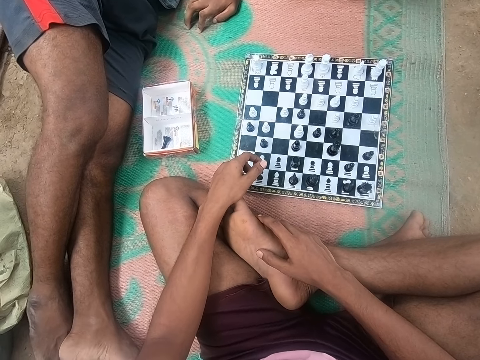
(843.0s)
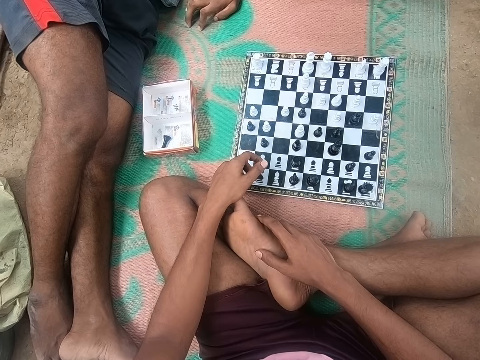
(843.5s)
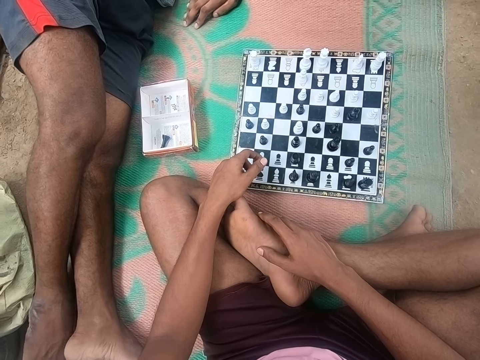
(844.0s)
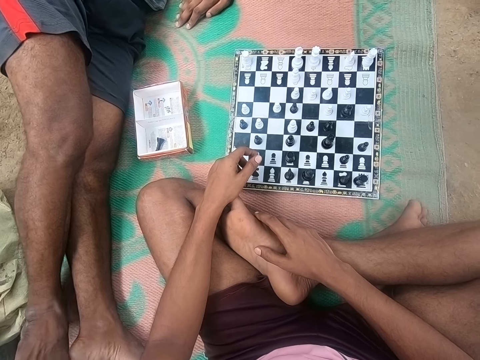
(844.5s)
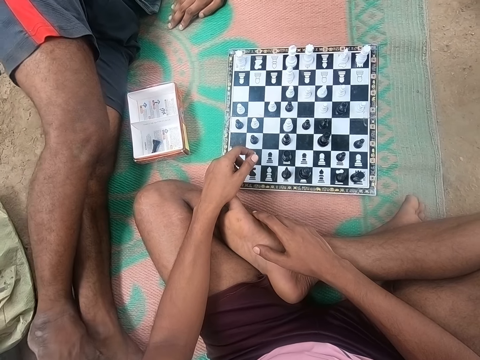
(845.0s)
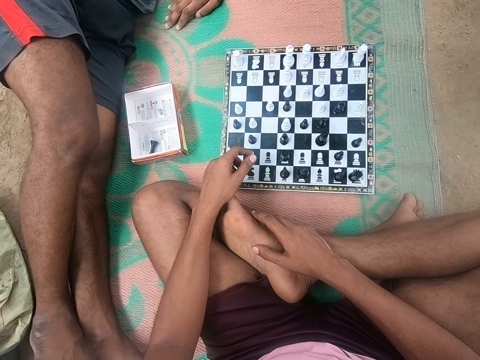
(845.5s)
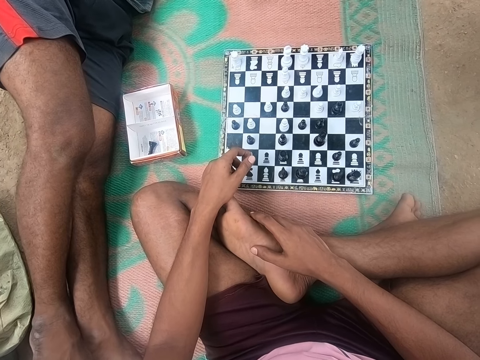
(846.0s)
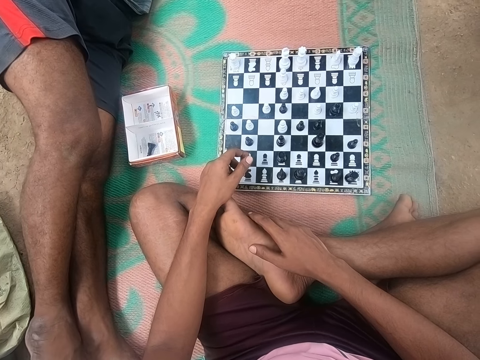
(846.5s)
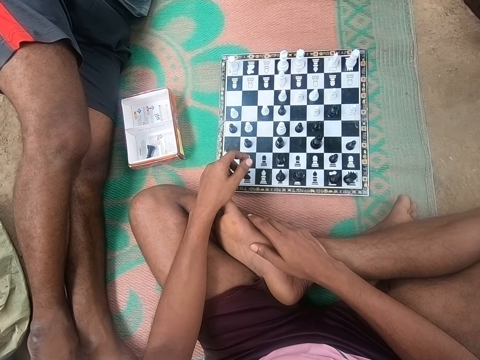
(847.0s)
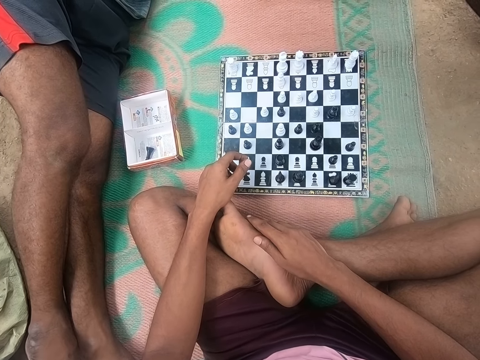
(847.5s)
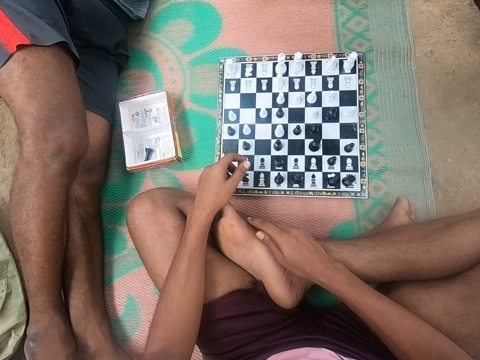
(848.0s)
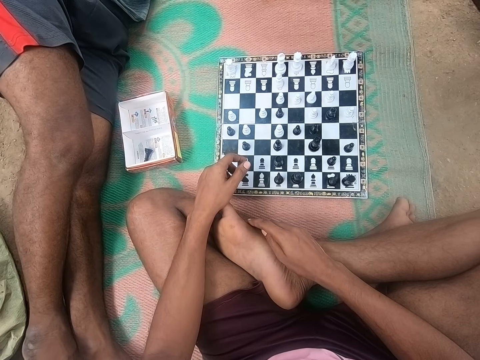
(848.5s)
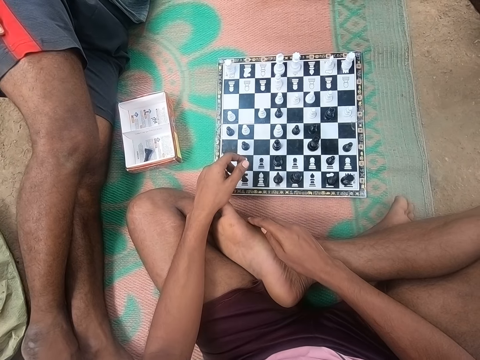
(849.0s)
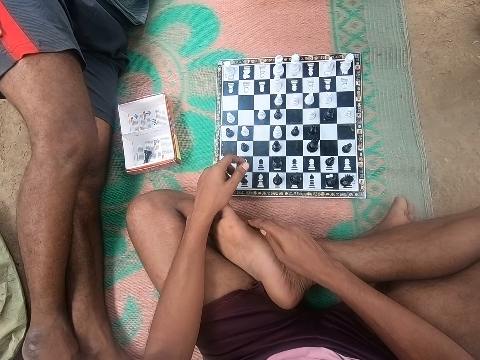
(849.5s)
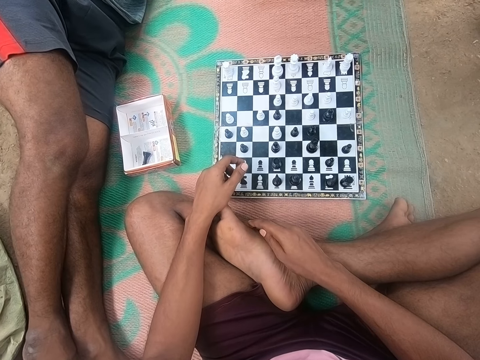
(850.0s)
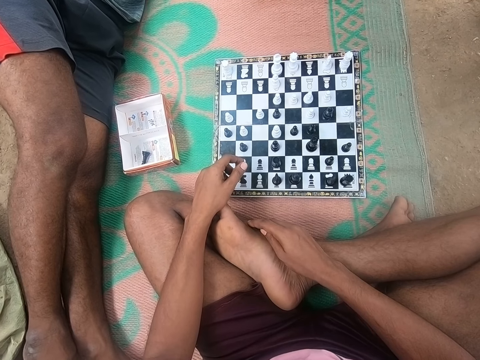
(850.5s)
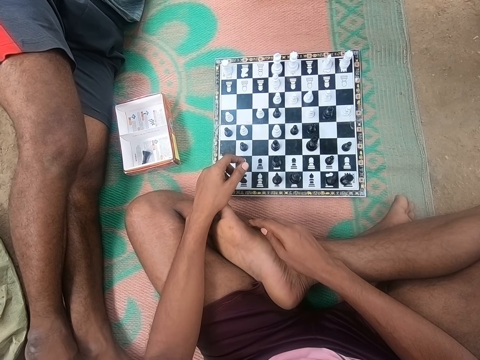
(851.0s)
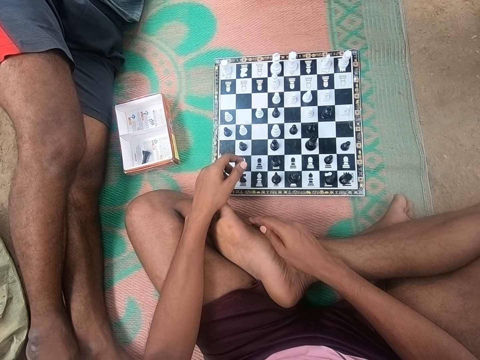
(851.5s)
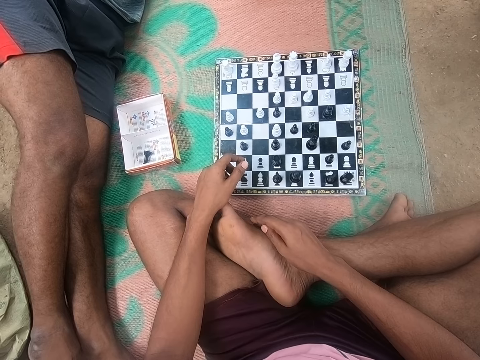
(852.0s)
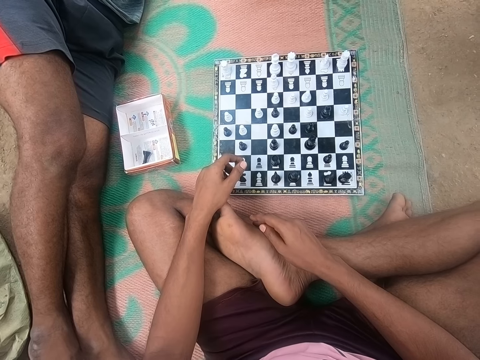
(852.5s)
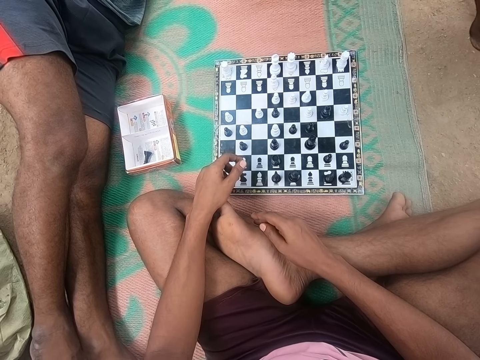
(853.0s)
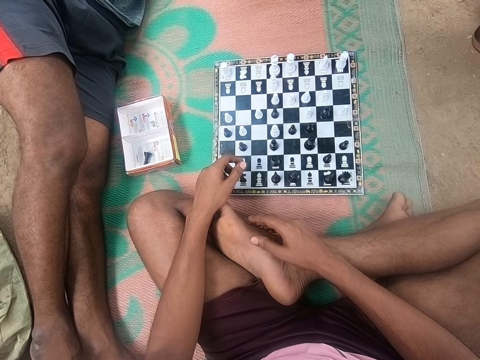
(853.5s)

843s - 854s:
The camera wearer converses with a man and another man. The first man looks around the chess board. The camera wearer looks around the chess board. The first man moves on the ground. The camera wearer looks around the chess board. A man talks to the camera wearer.

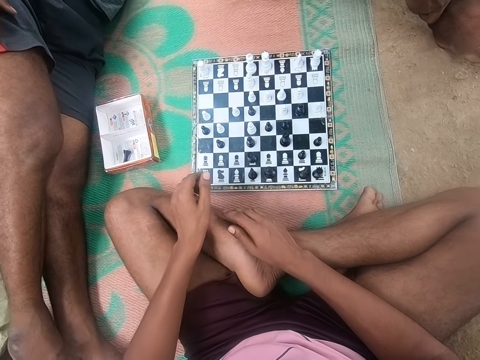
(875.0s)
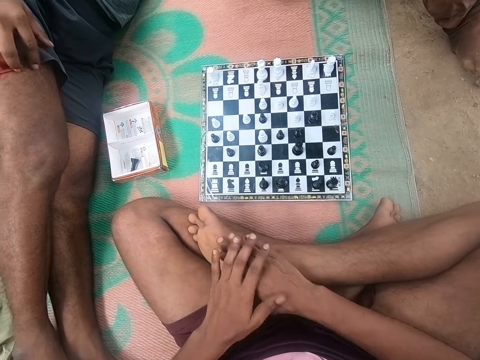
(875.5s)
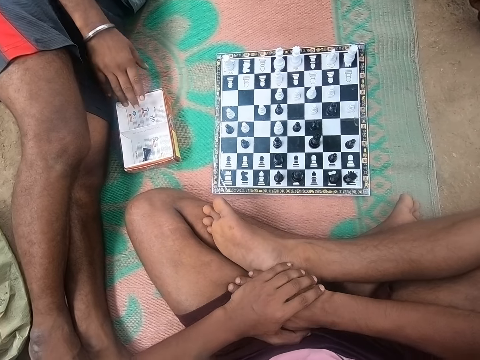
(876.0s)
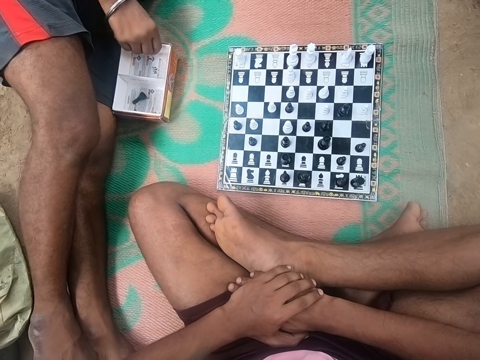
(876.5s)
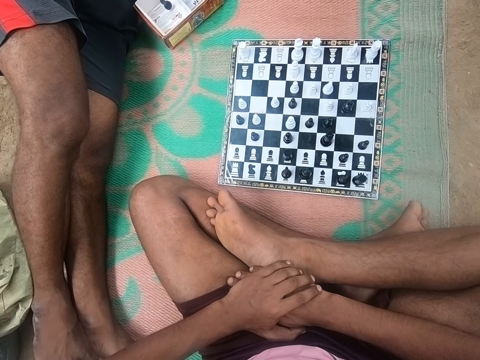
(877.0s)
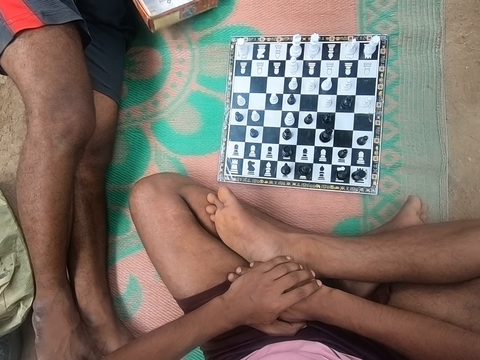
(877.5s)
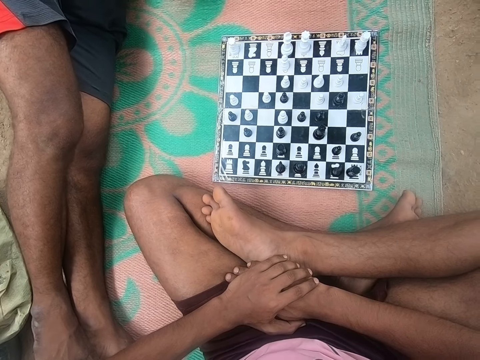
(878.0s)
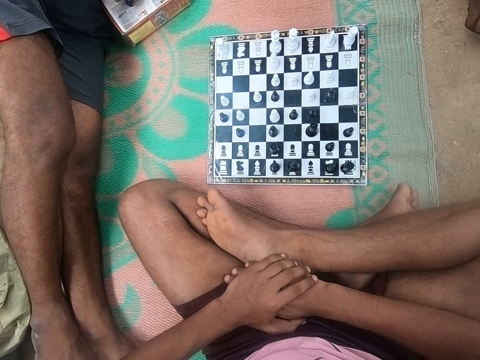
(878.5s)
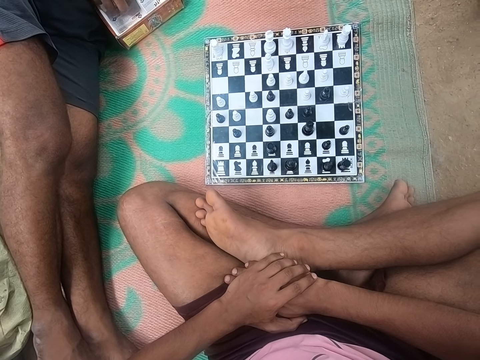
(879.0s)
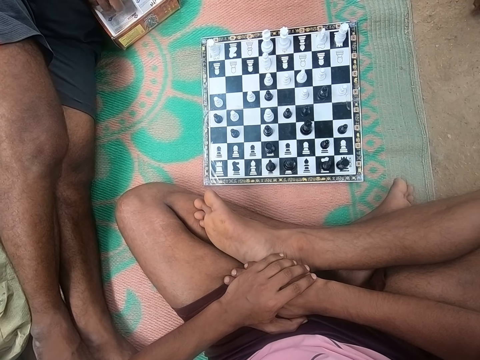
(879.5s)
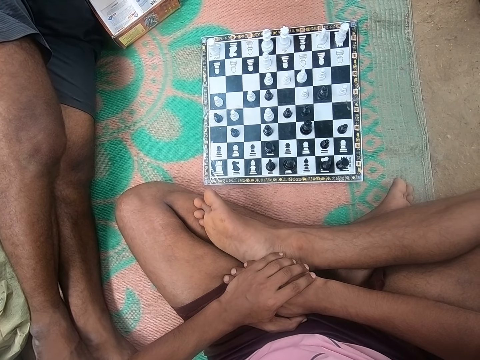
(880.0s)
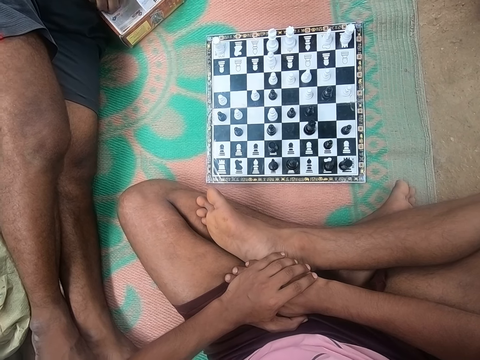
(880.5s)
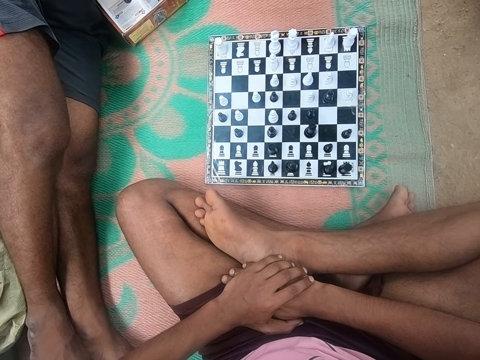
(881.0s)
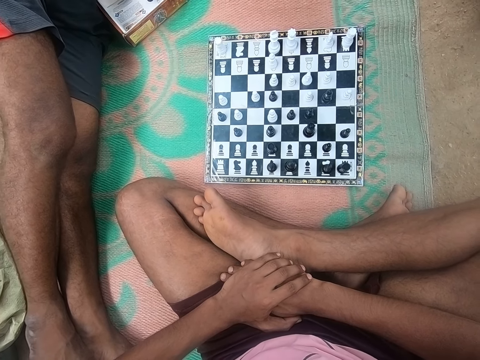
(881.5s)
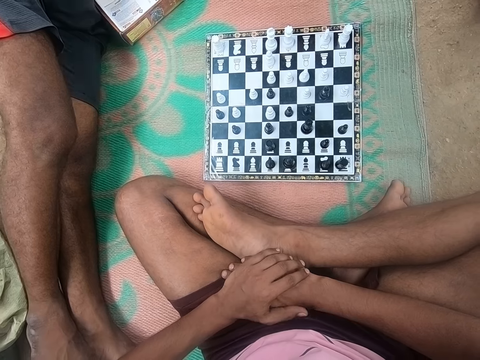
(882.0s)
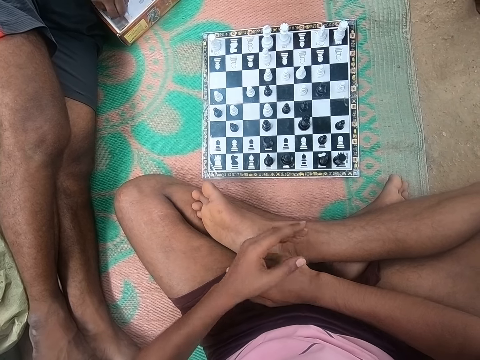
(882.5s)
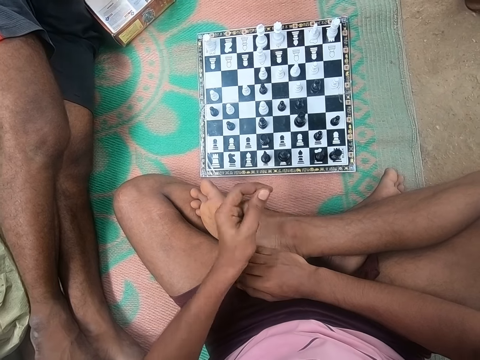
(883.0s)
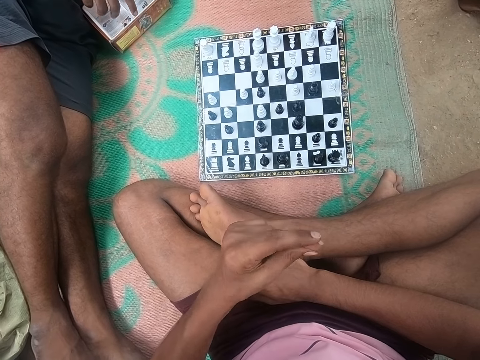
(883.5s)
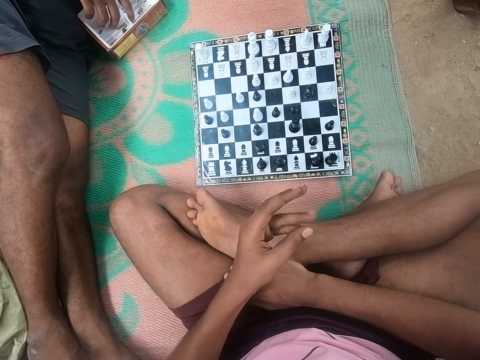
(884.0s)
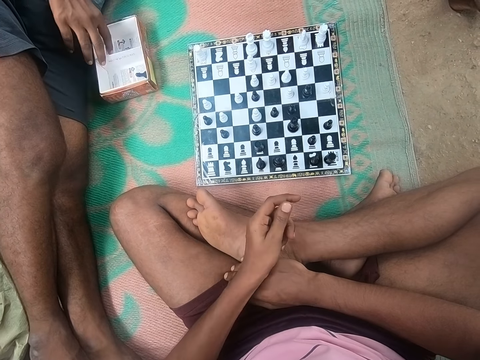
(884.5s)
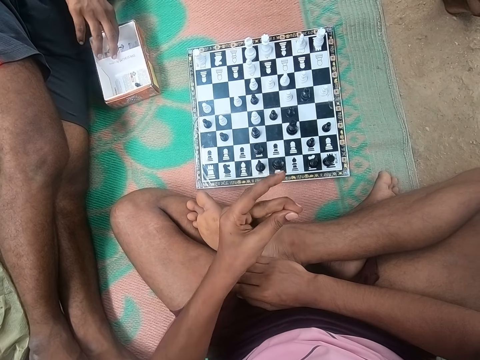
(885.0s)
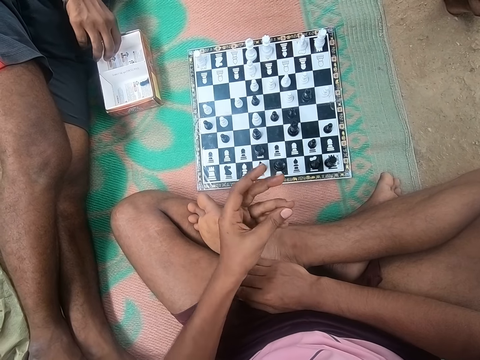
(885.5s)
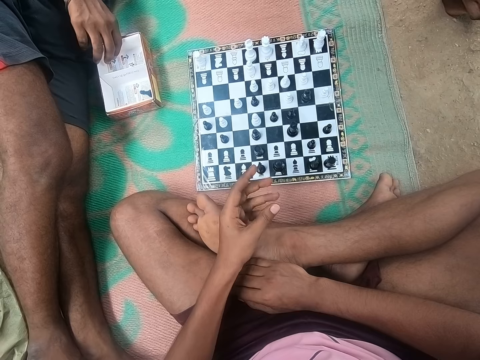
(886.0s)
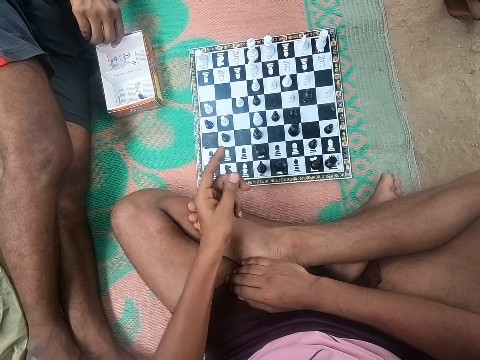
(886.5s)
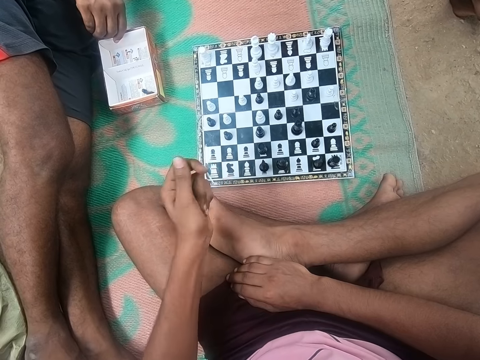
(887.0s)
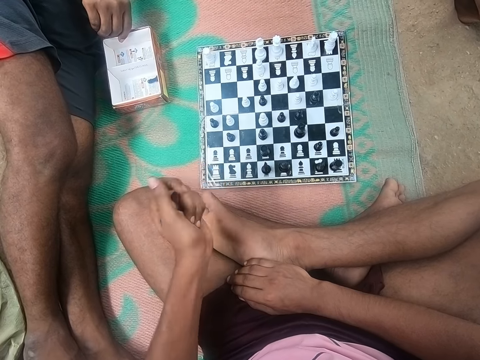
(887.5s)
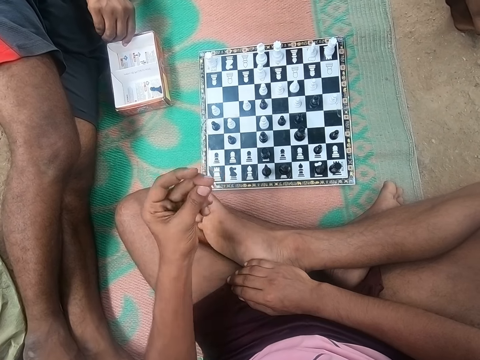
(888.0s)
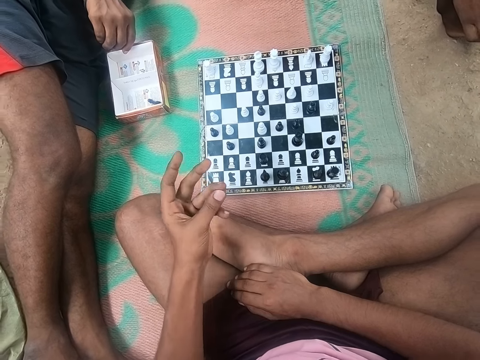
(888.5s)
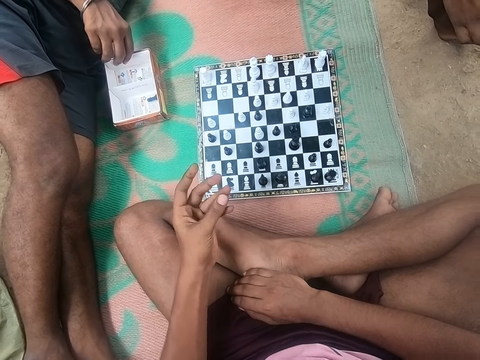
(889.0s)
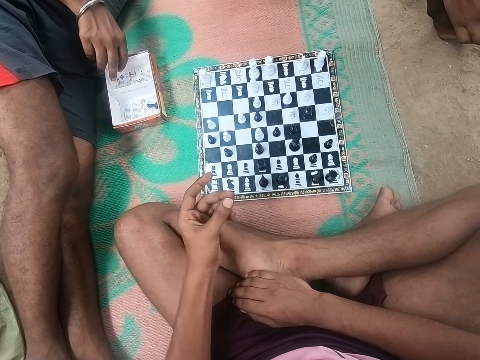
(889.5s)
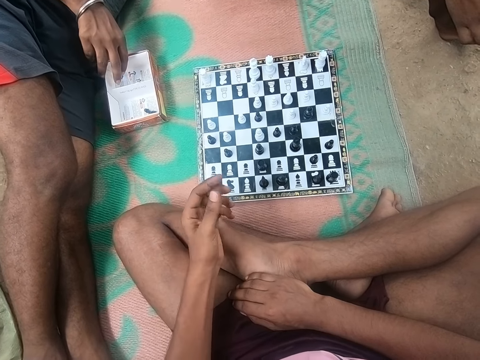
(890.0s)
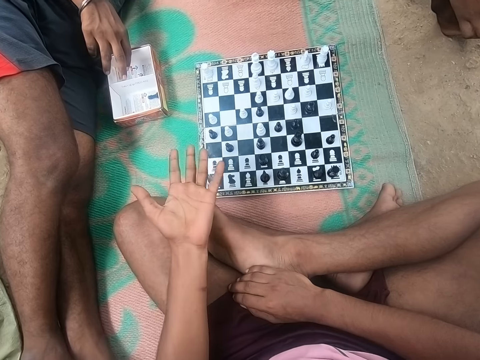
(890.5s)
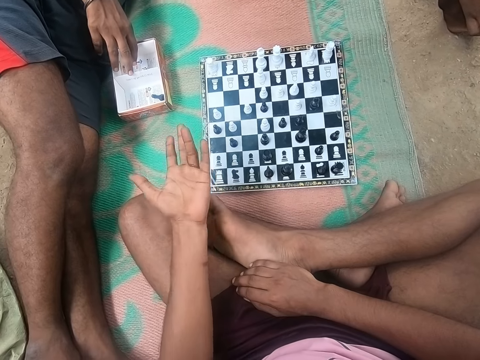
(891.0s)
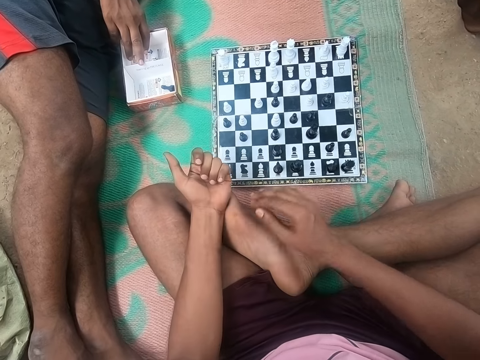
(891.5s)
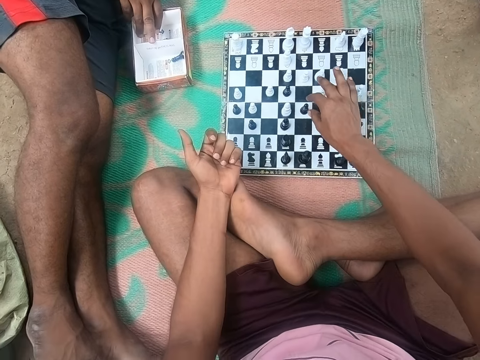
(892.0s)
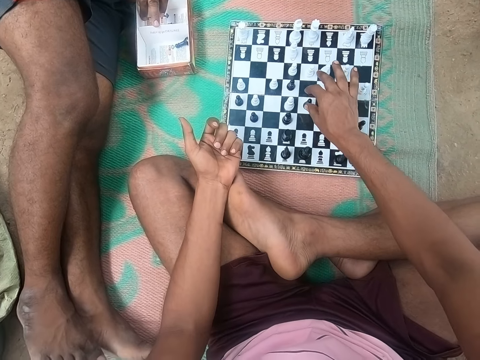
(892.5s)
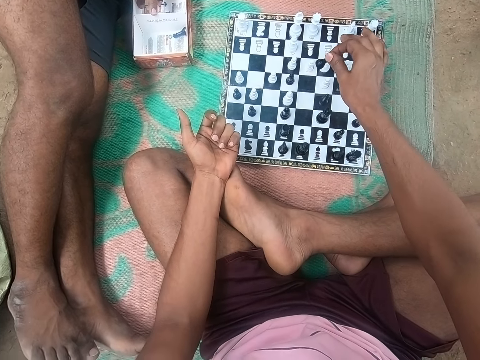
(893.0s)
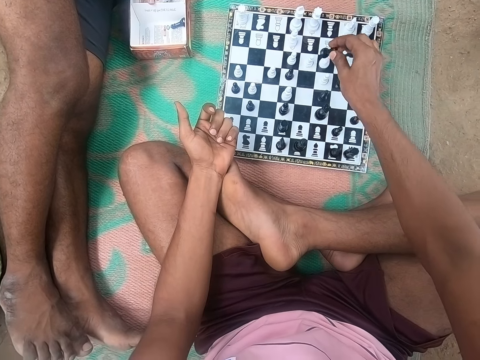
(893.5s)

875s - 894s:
A man picks up the chess piece box. Another man looks around the chess board. The first man picks up the chess piece in the box. The camera wearer looks around the chess board. The first man drops the piece in the box. The camera wearer looks around the chess board. The first man drops the piece in the box. The camera wearer snaps the finger. He snaps the finger again. The first man touches the box. The camera wearer looks around the chess board. The first man moves the box on the floor. The camera wearer looks around the chess board, moves his fingers, and looks around the chess board. He looks at the chess. The first man talks to the camera wearer. The camera wearer moves his hand. He looks at the chess, plays chess, and talks to the man.
